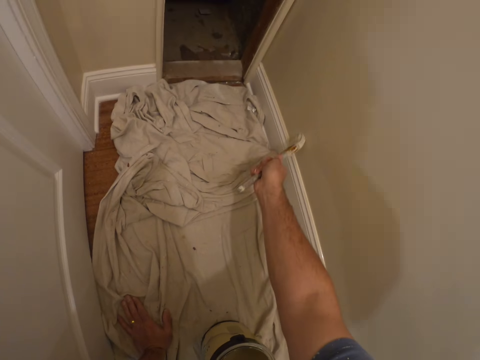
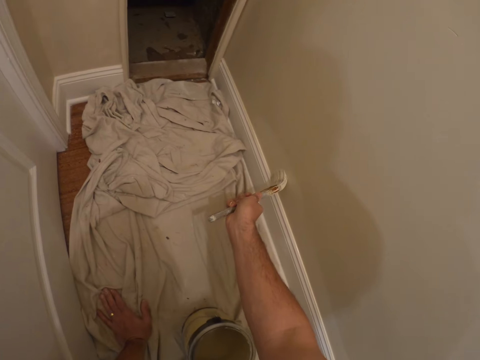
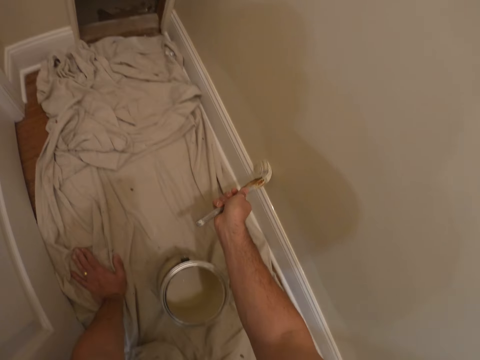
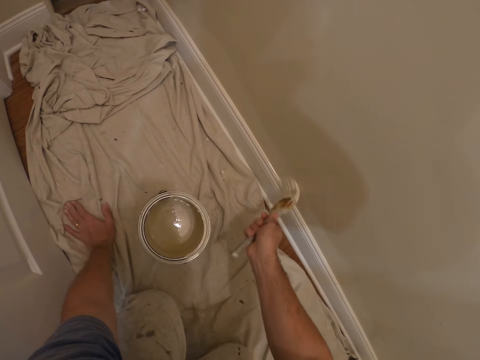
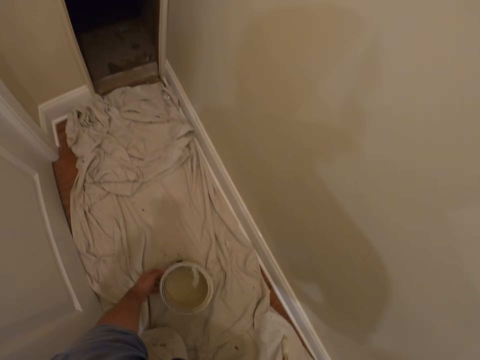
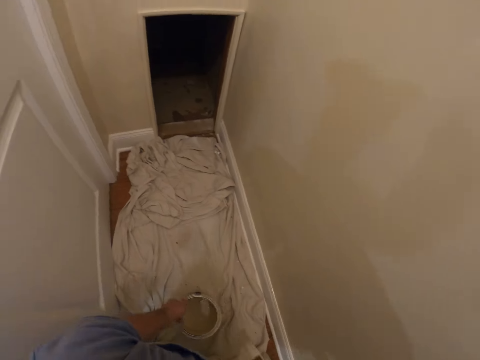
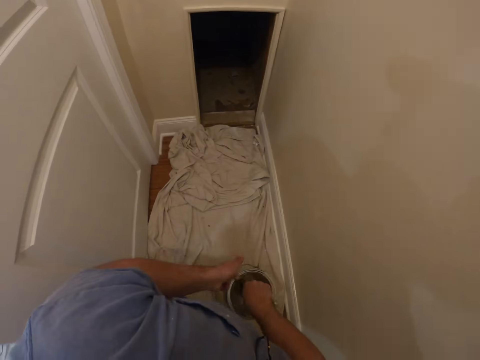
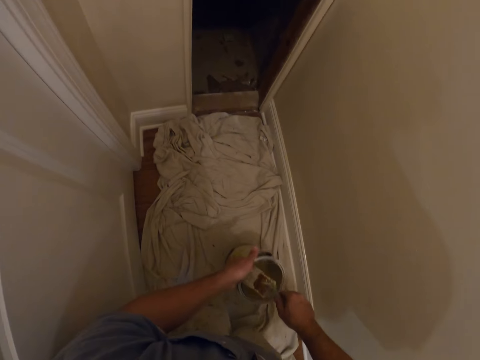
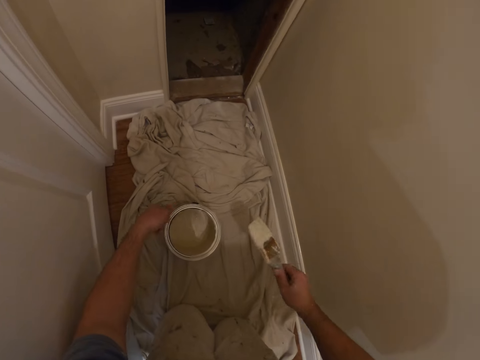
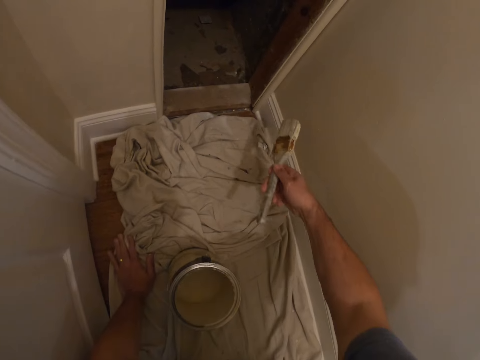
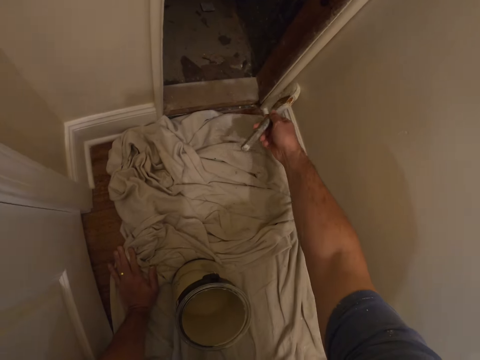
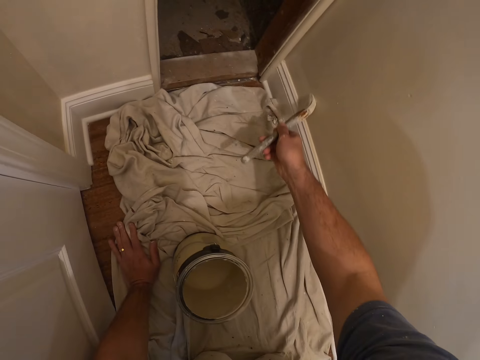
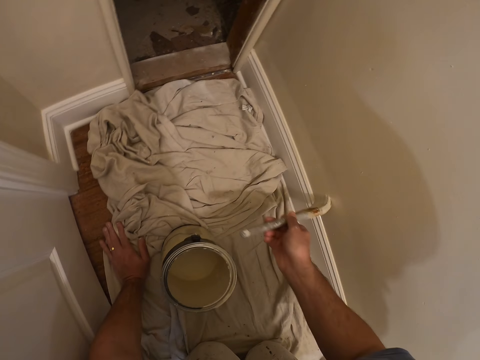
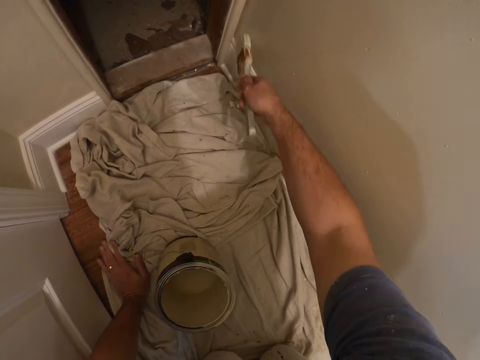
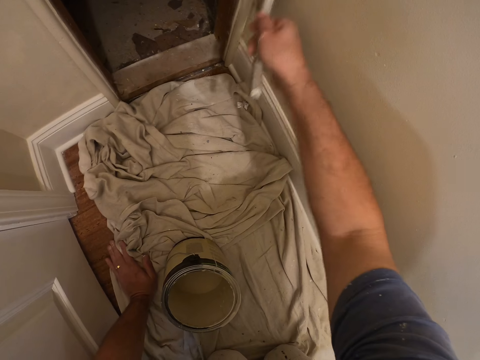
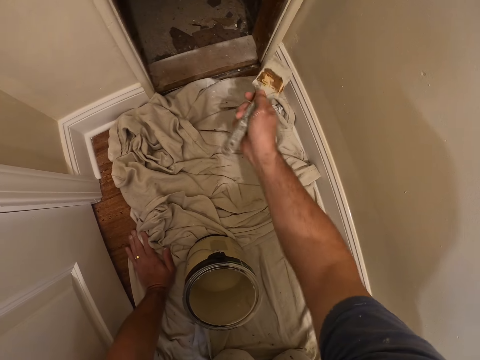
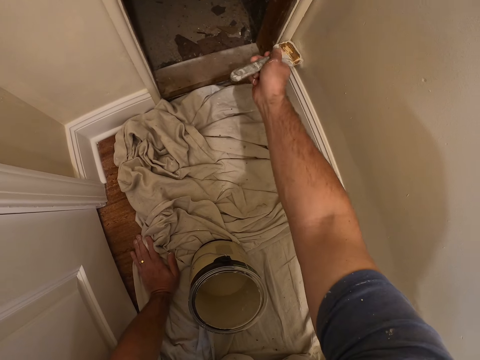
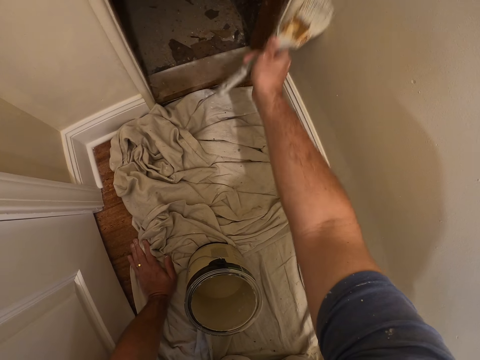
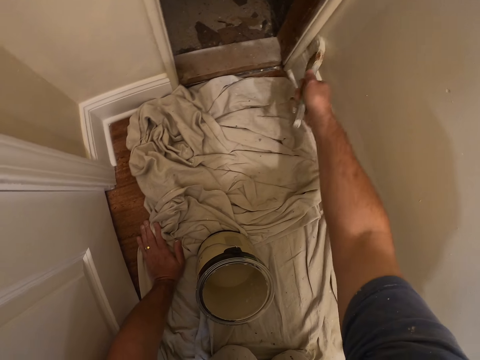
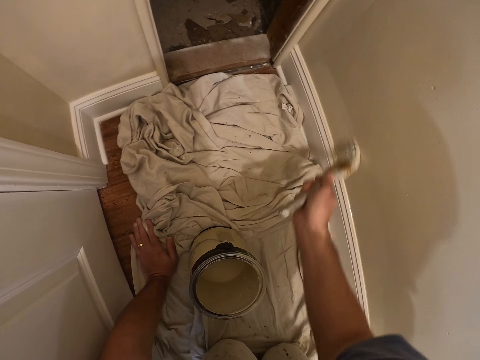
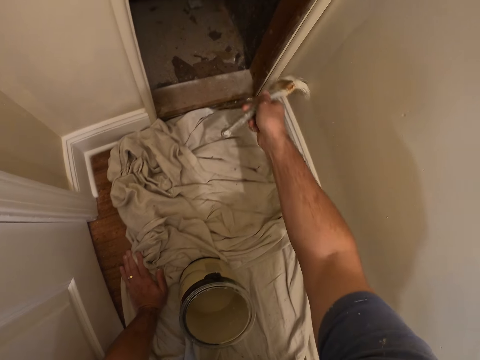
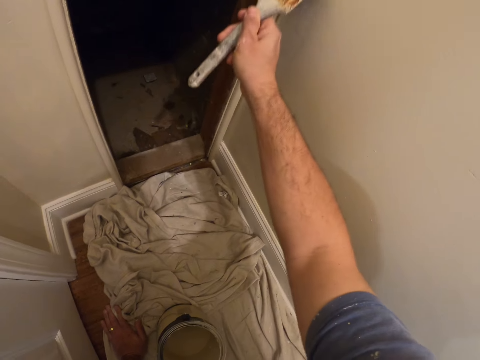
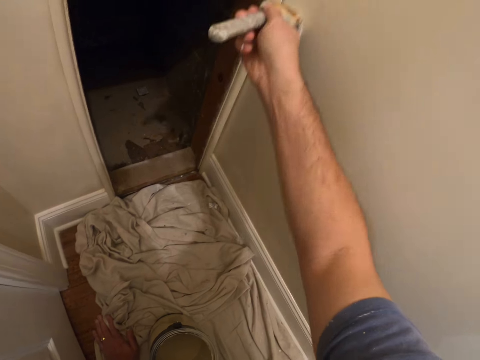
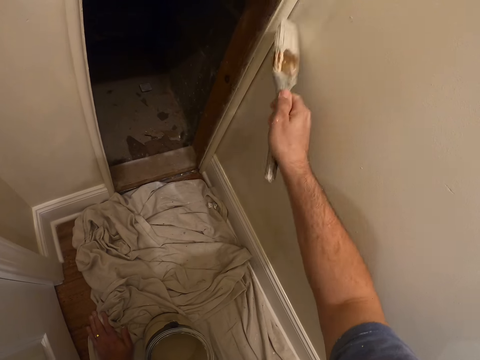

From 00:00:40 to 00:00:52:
The camera wearer dips the paint brush into a paint container. They paint the edge of the wall.

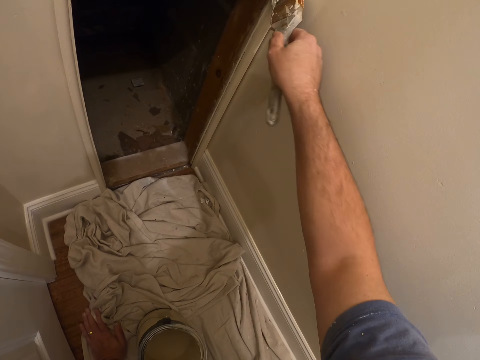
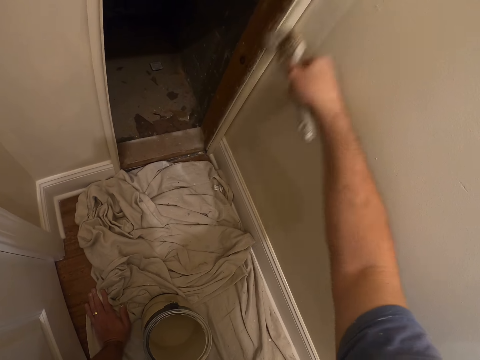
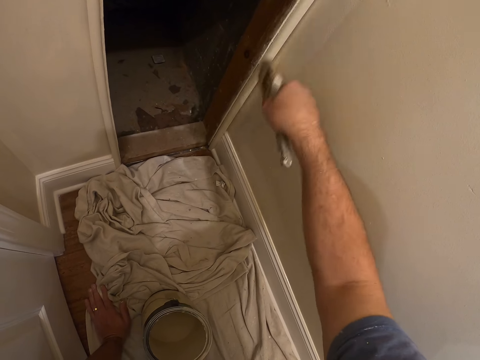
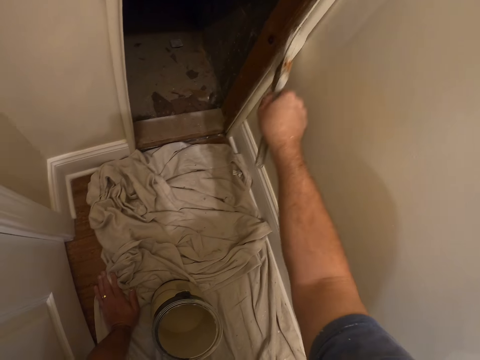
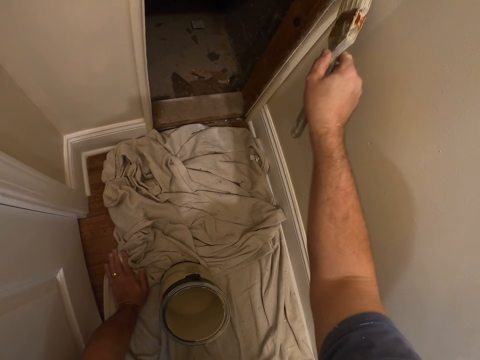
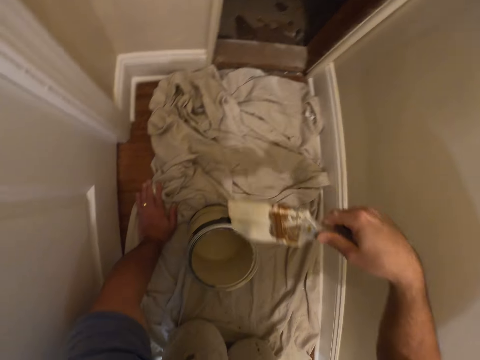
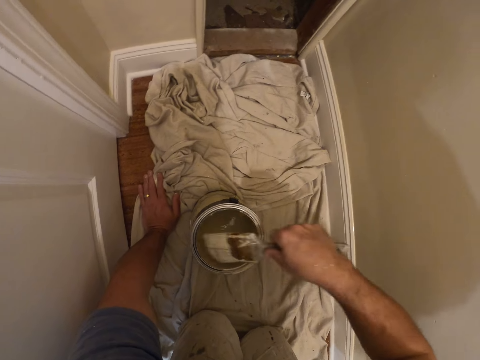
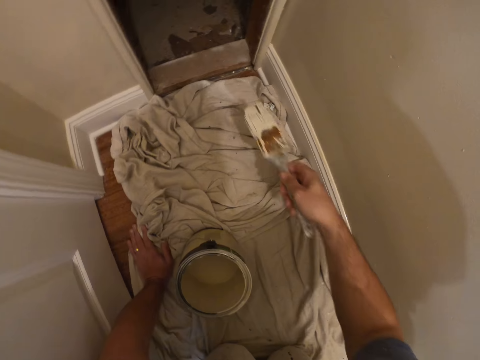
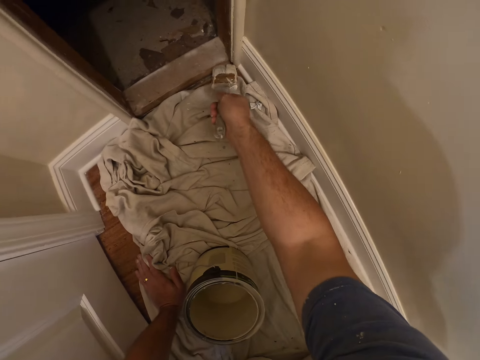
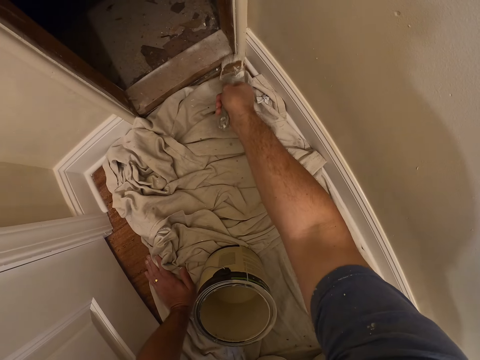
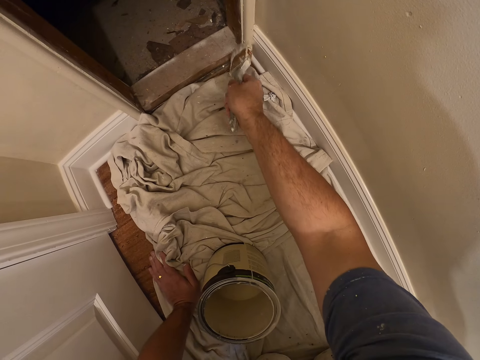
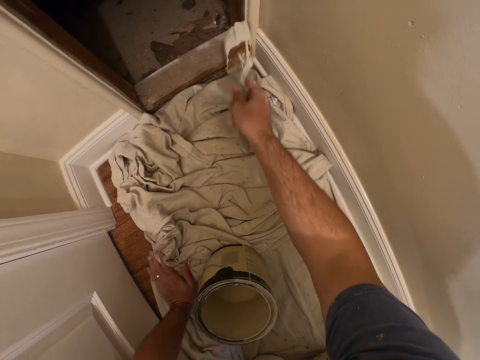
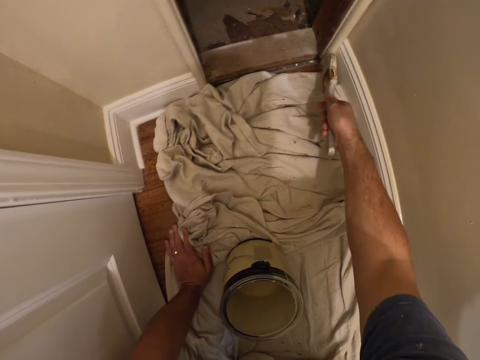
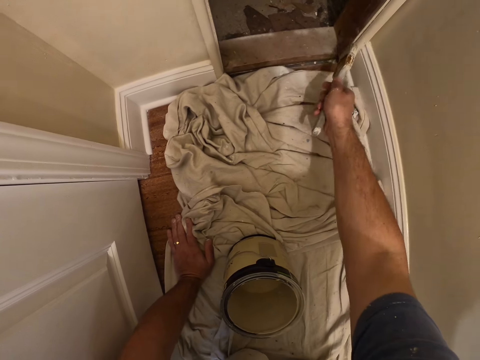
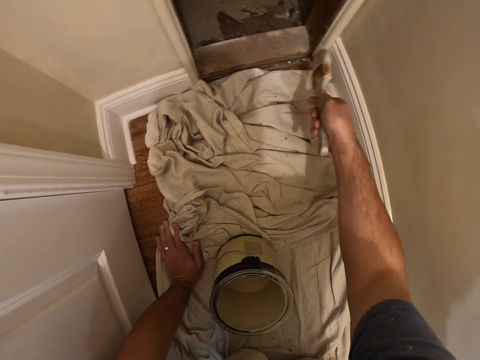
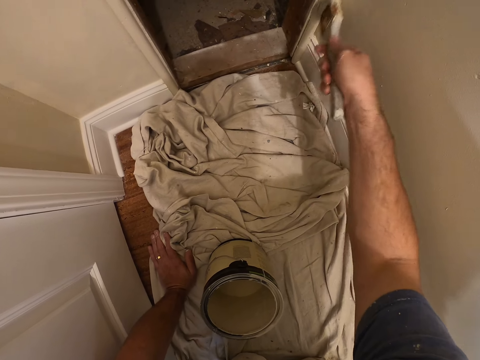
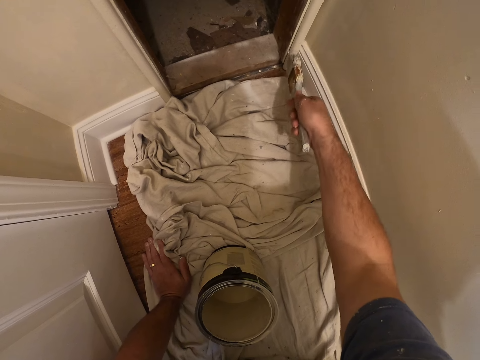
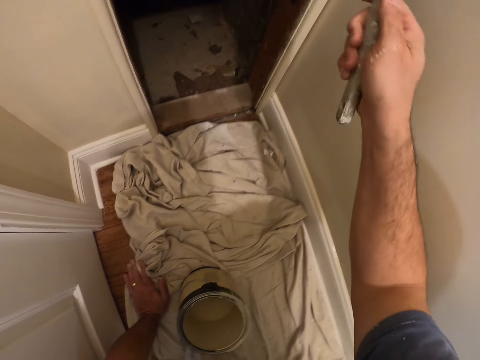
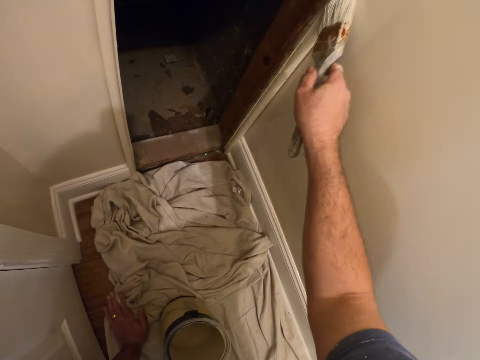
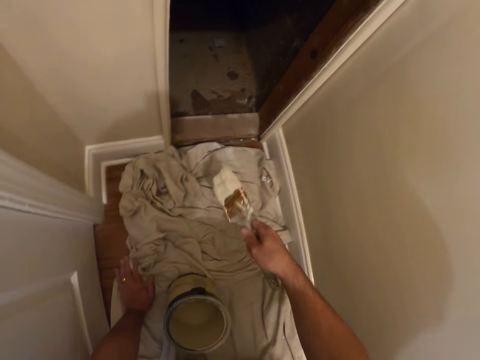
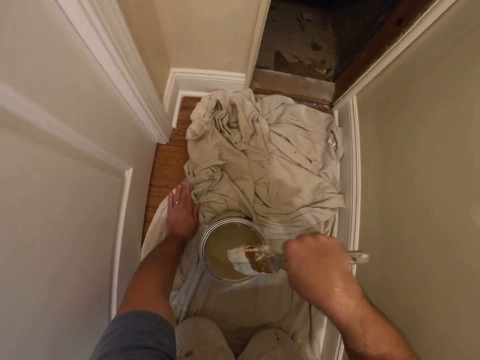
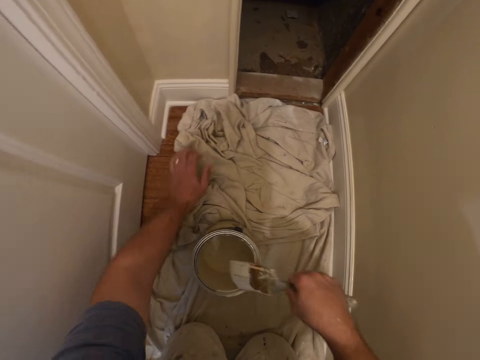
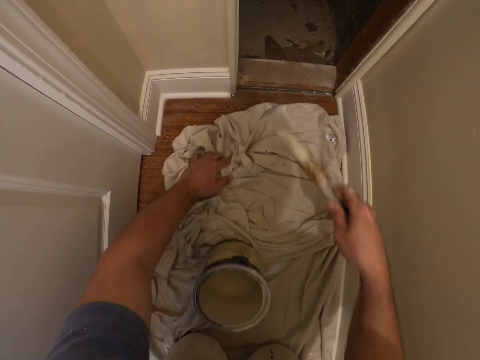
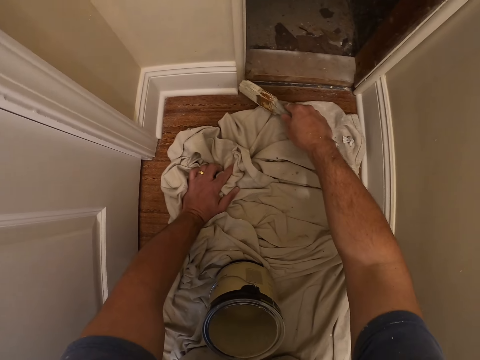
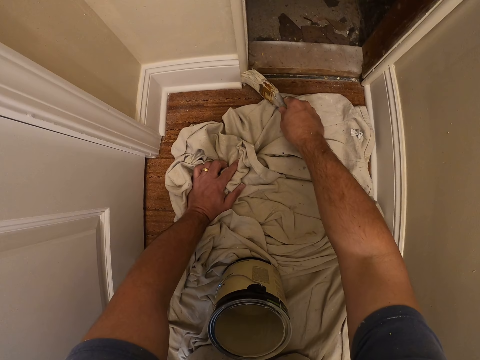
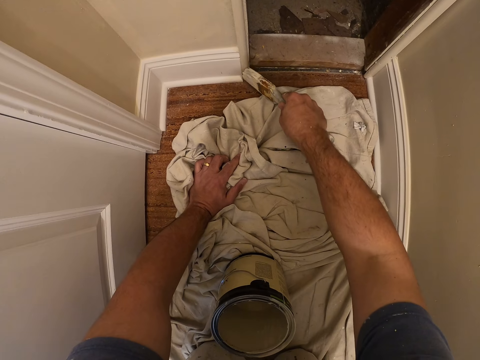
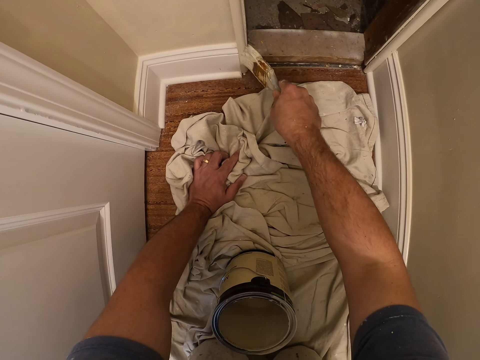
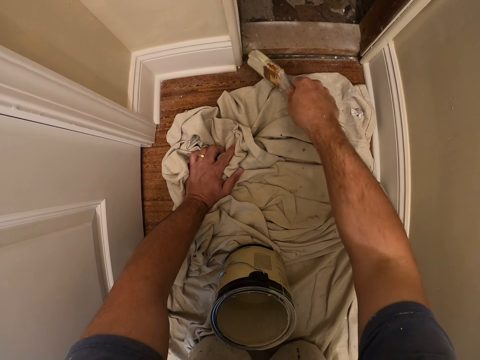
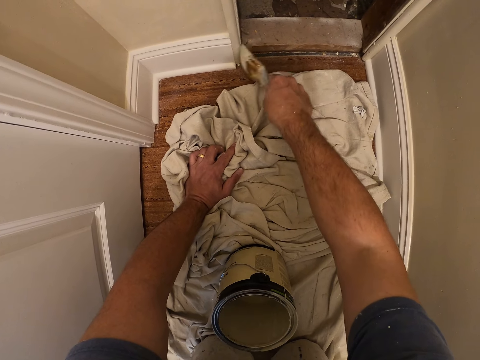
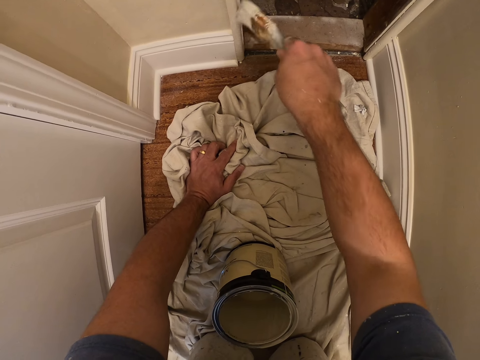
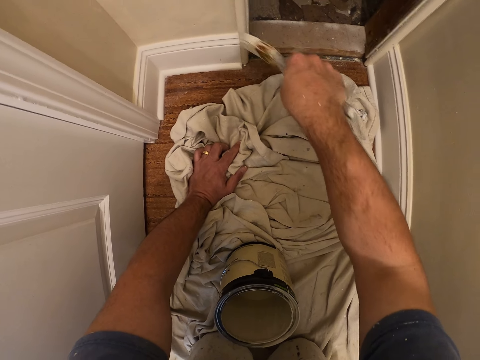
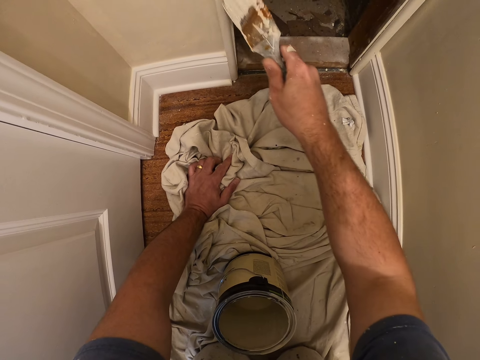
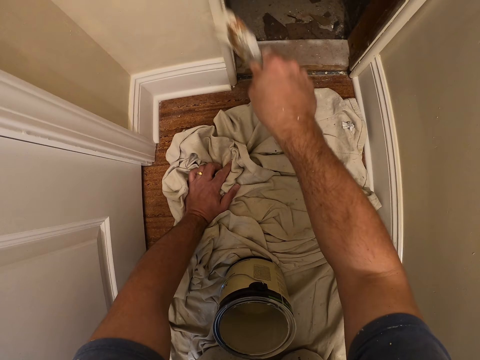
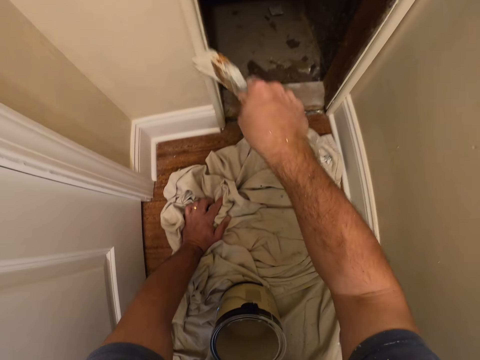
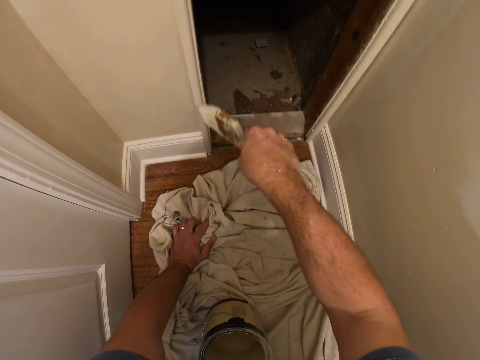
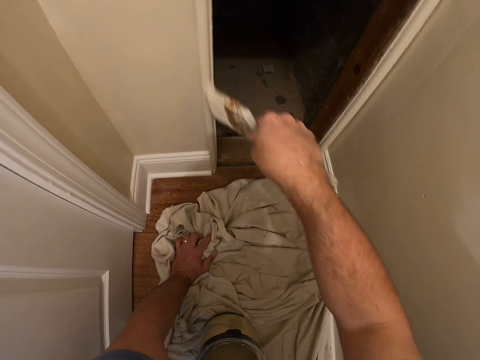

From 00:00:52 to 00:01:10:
The camera wearer dips the paint brush into a paint container. They paint the edge of the wall. They dip the paint brush into the paint container. They paint the edge of the wall.
